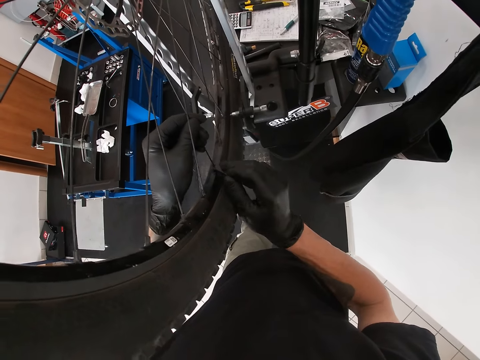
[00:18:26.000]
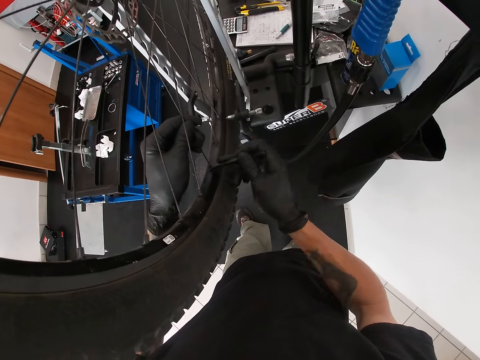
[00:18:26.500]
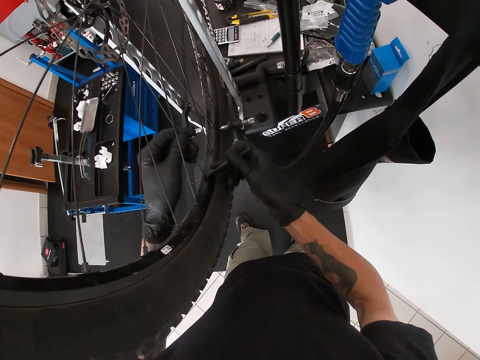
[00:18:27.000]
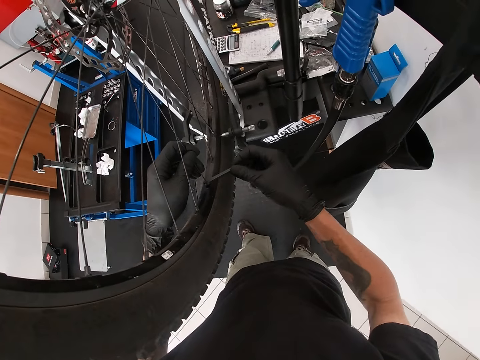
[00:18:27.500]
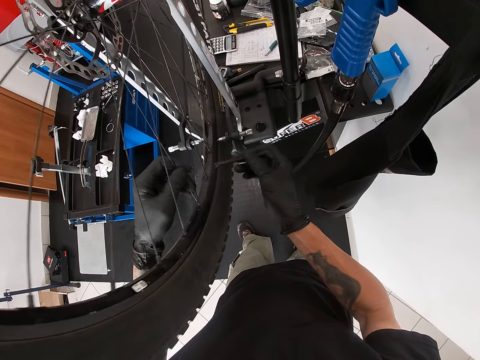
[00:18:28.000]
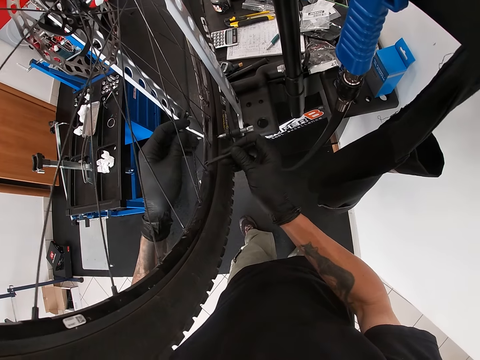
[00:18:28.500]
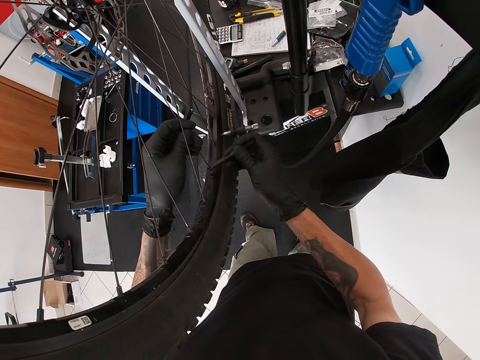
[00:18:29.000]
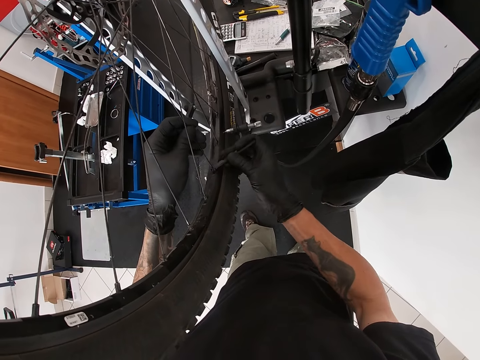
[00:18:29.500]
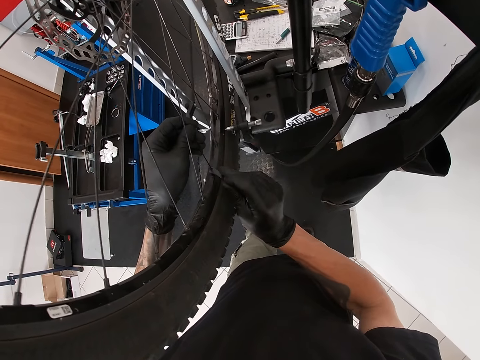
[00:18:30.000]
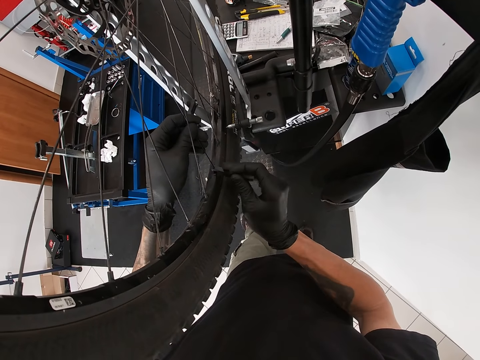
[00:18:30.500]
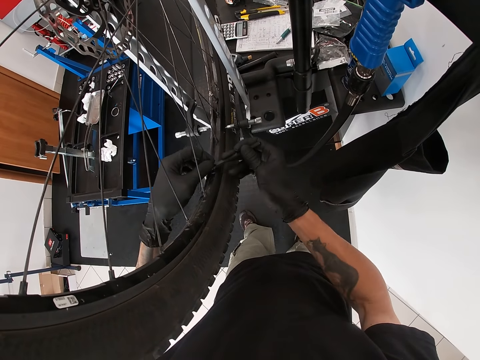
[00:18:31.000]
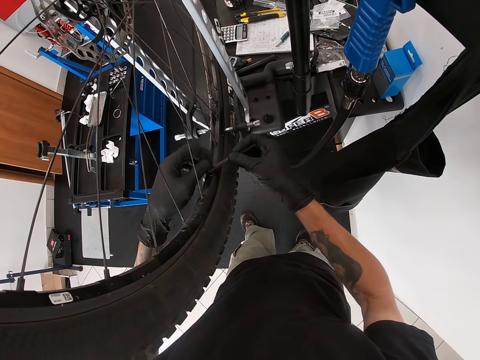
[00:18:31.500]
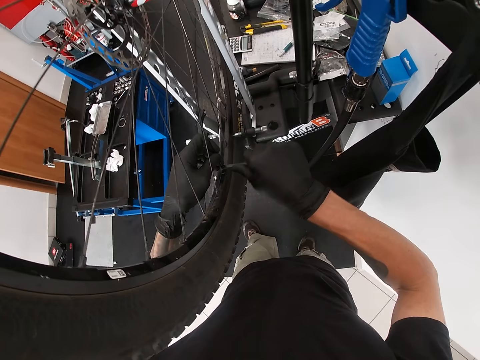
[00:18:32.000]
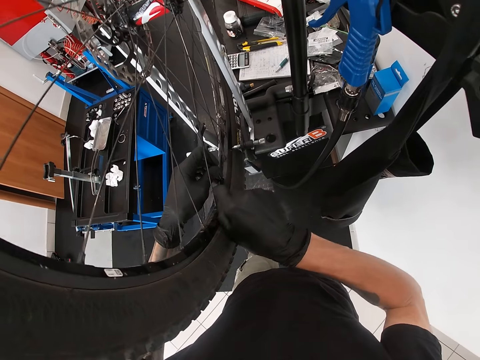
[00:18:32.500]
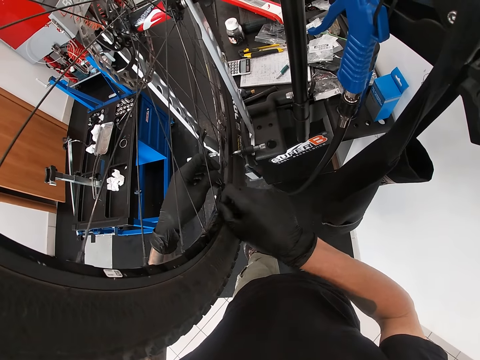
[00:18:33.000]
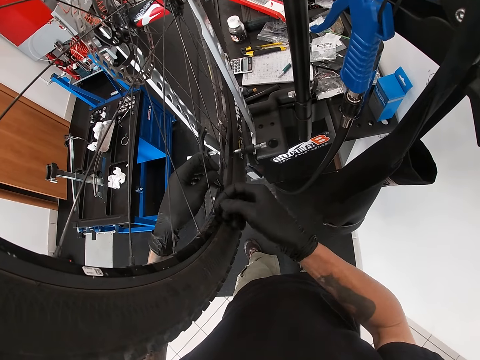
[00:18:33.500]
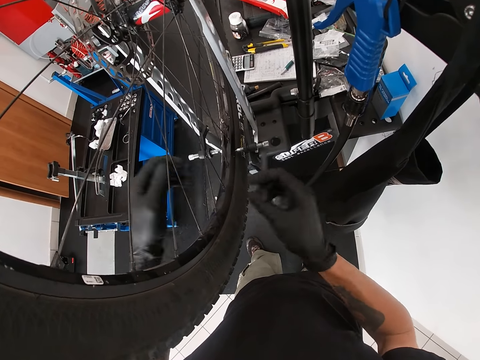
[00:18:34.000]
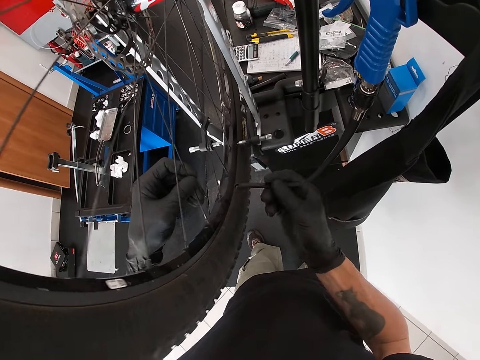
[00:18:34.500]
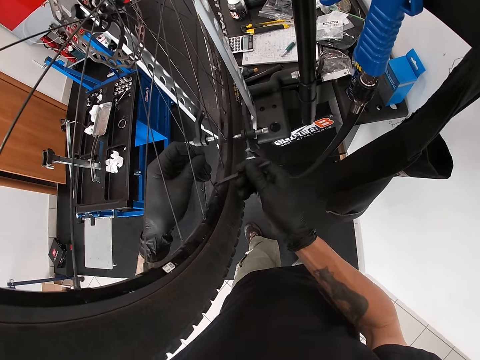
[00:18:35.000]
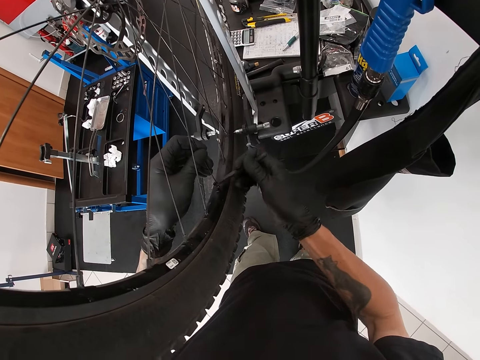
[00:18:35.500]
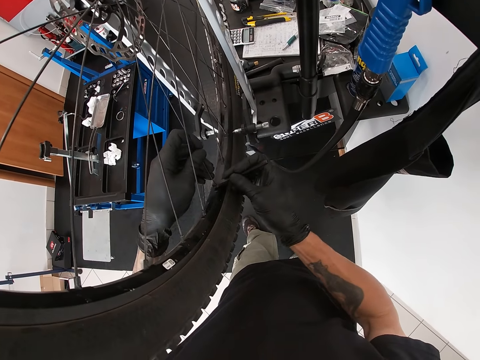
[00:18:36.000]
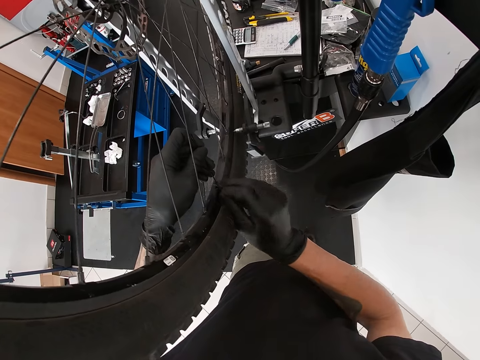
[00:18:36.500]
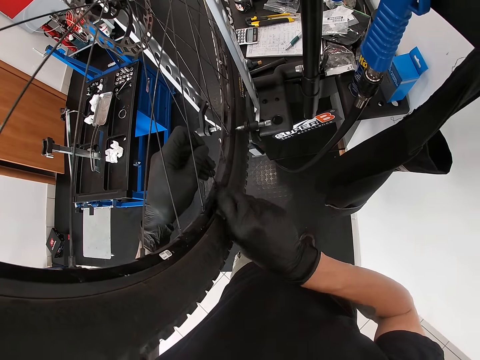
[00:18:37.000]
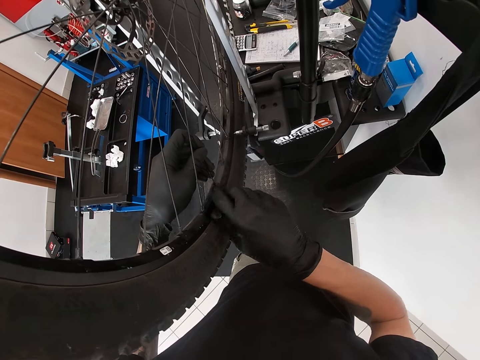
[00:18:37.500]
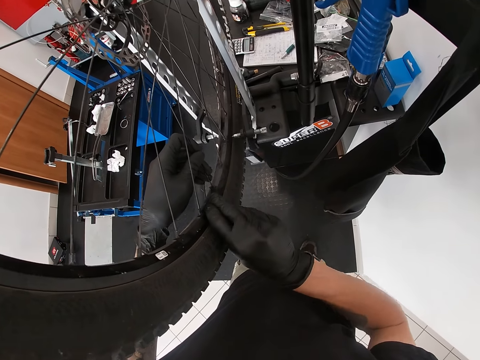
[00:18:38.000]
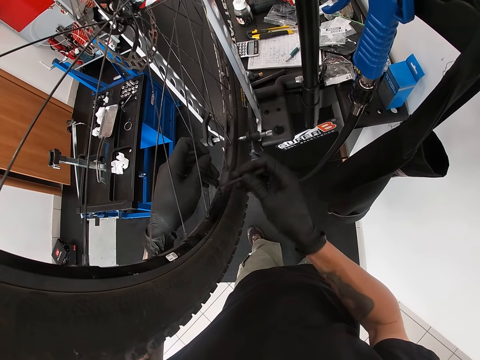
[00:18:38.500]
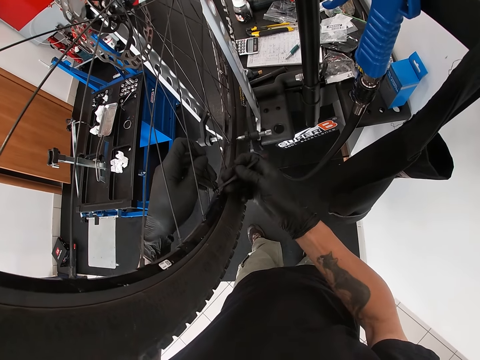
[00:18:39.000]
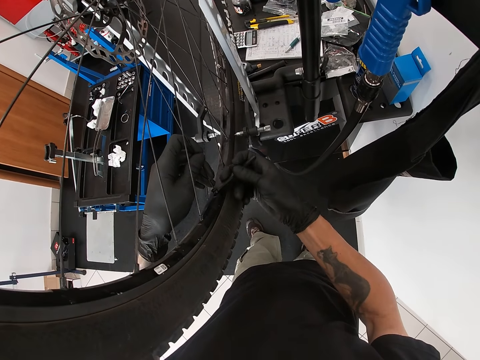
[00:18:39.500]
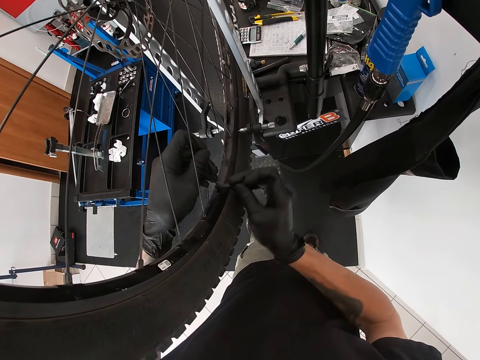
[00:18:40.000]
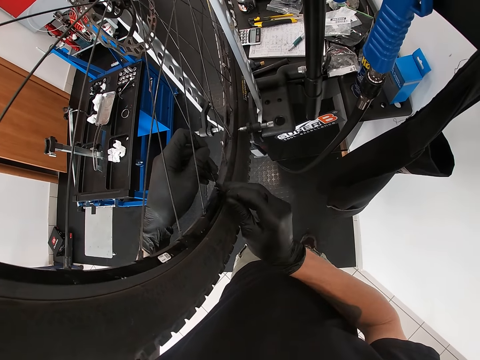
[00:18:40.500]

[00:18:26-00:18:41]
The camera wearer adjusts his left hand on the bicycle spoke. He rotates the tire. He holds the spoke with the spanner. He tightens a bolt on the bicycle rim with the spanner in his right hand. He adjusts his left hand on the bicycle spoke. He rotates the tire. He tightens the bolt on the bicycle rim with the spanner in his right hand. He holds the spoke with the spanner.

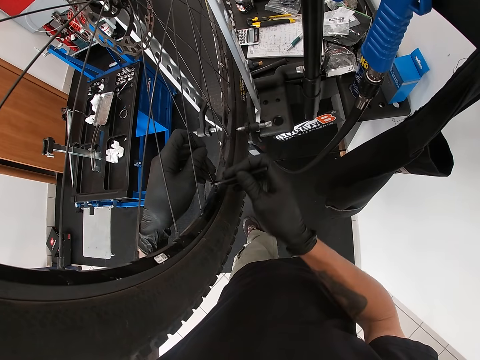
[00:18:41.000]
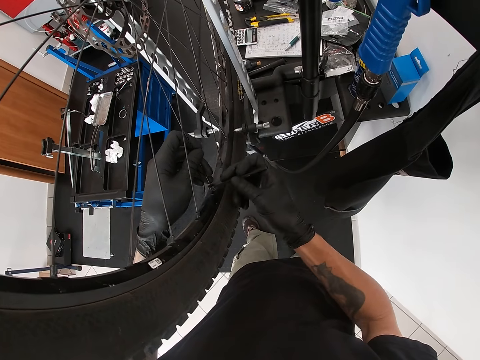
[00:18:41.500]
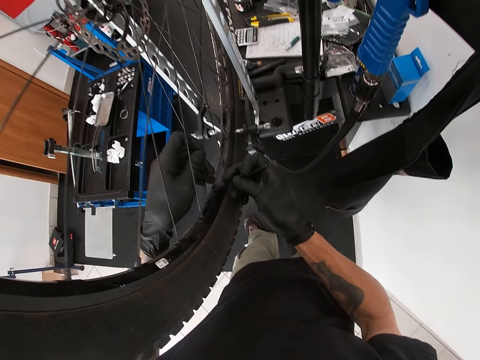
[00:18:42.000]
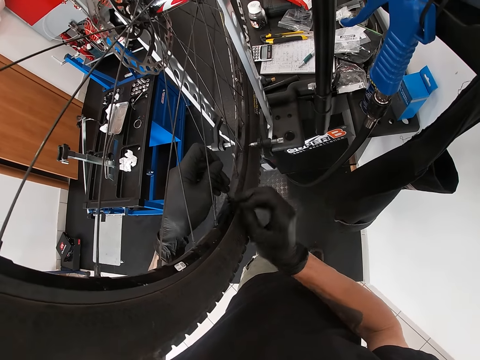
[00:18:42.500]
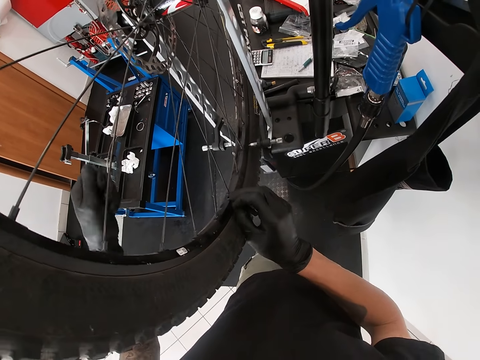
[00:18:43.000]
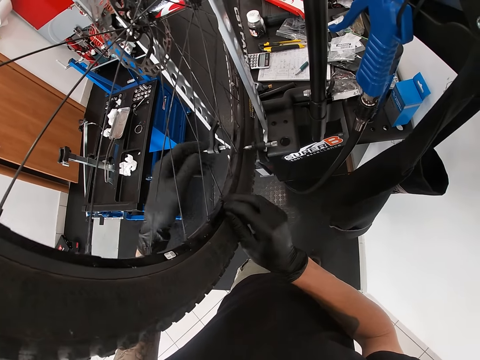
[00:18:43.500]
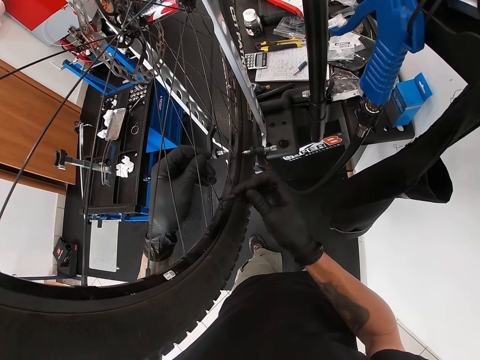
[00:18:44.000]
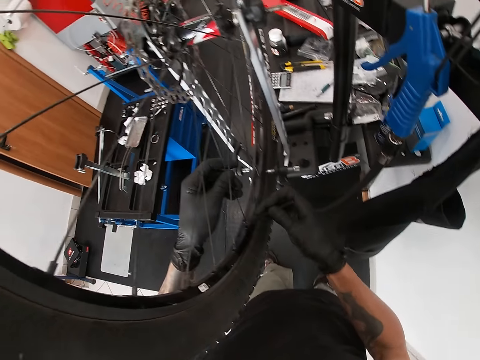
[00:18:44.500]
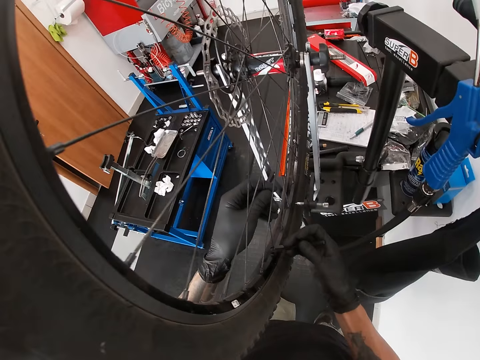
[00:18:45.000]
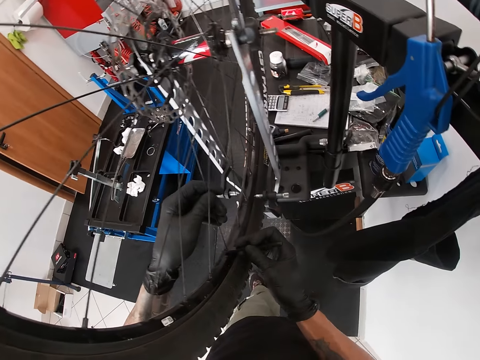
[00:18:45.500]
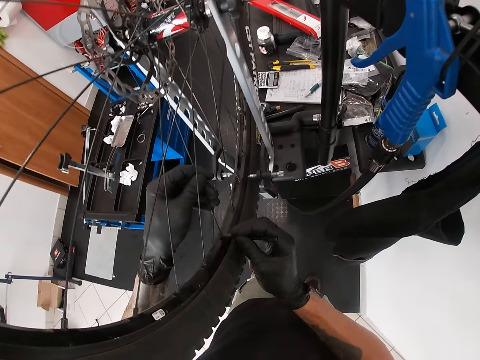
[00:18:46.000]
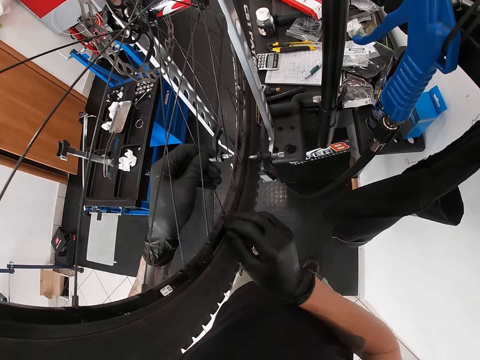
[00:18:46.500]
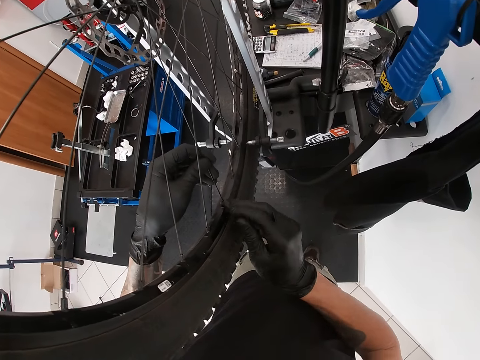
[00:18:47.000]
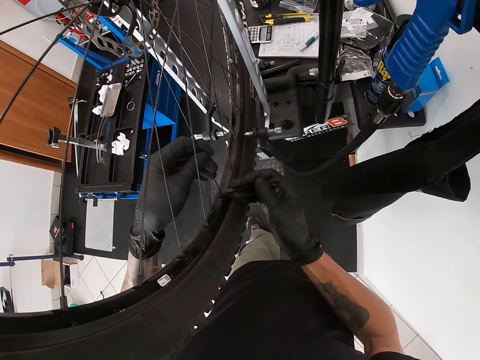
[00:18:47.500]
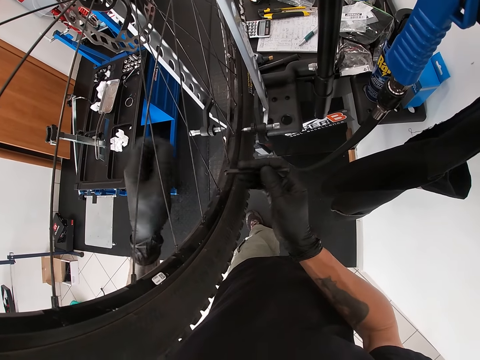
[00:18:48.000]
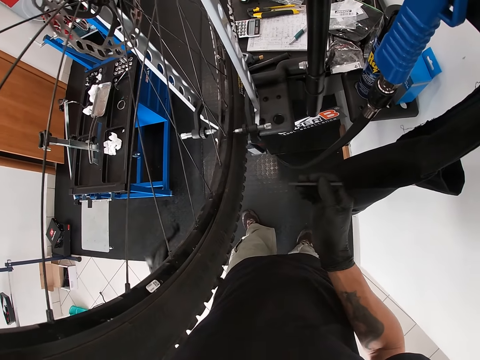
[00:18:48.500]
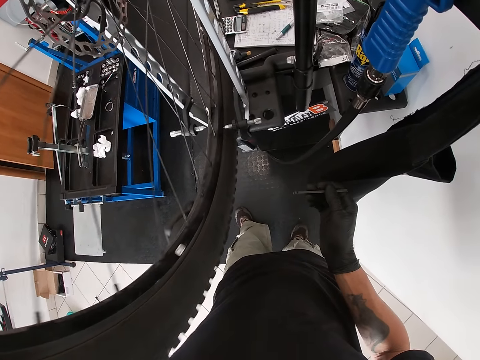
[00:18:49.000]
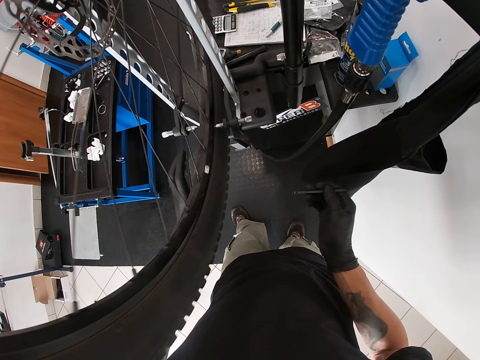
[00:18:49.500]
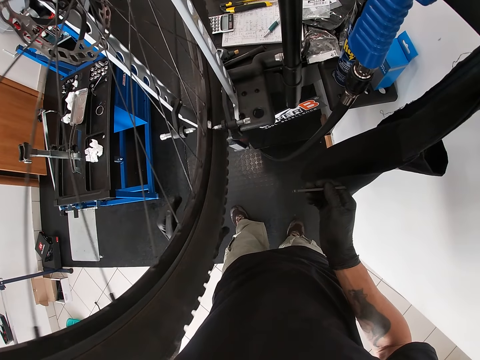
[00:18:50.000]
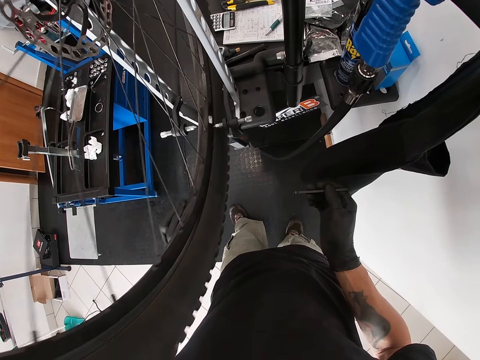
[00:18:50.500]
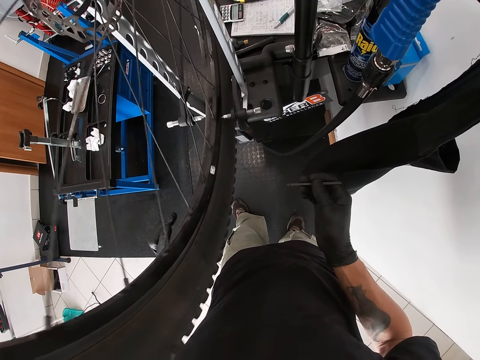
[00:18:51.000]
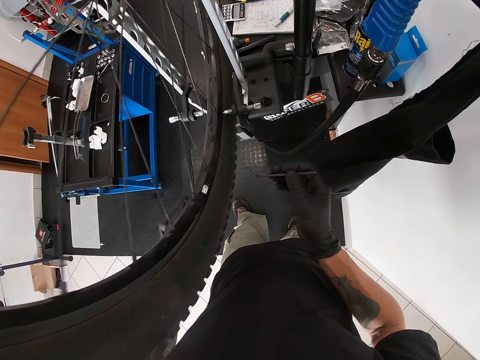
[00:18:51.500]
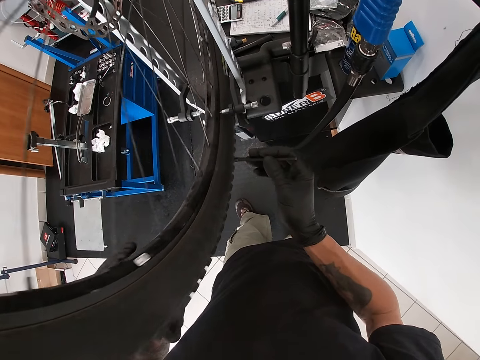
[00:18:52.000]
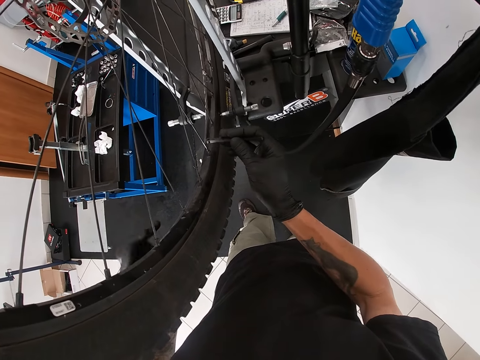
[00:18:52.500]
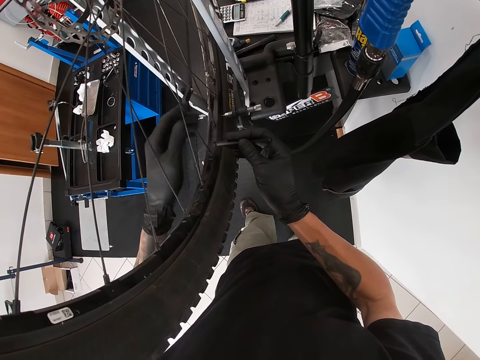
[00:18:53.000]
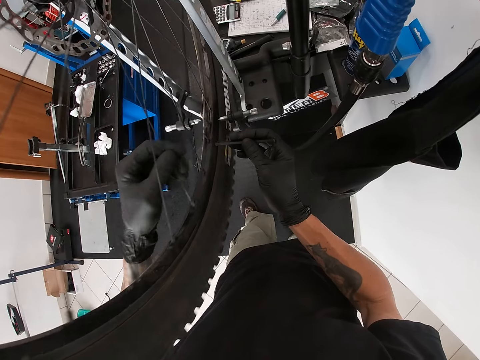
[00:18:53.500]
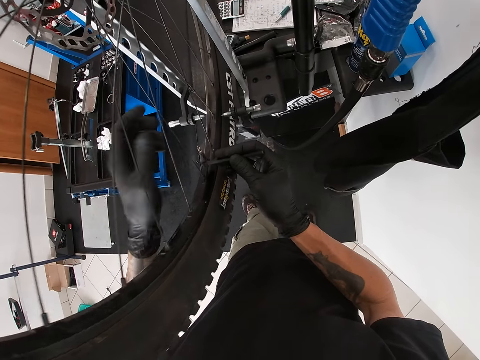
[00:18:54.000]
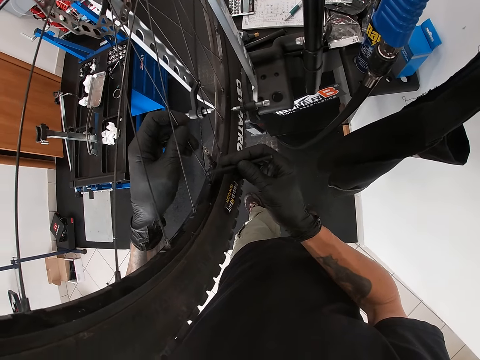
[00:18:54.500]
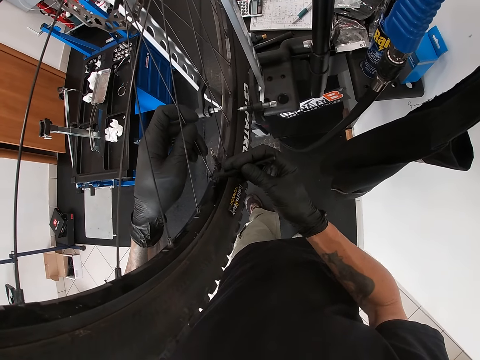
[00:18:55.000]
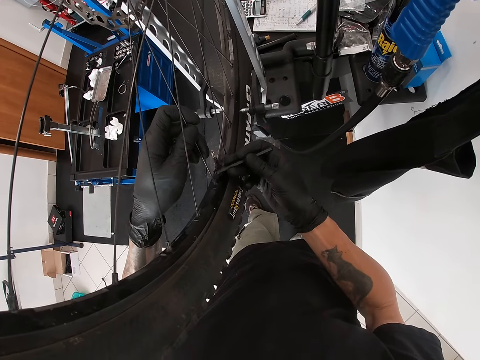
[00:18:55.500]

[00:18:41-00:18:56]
The camera wearer removes his left hand from the bicycle spoke. He holds the bicycle spoke with his left hand. He tightens the bolt on the bicycle rim with the spanner in his right hand. He removes his left hand from the bicycle spoke. He rotates the bicycle tyre with his right hand. He holds the spoke with the spanner. He rotates the tire. He holds the bicycle spoke with his left hand. He tightens the bolt on the bicycle rim with the spanner in his right hand.
